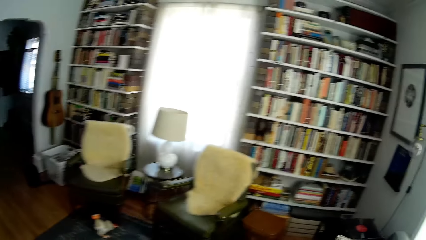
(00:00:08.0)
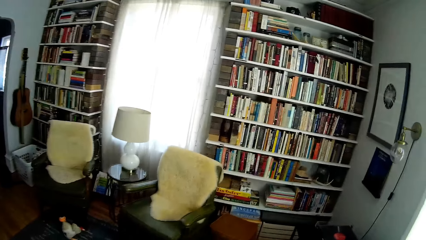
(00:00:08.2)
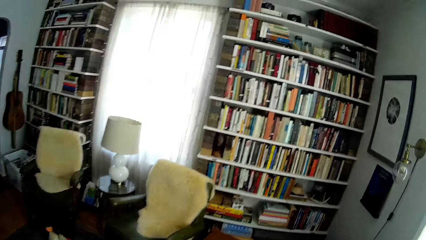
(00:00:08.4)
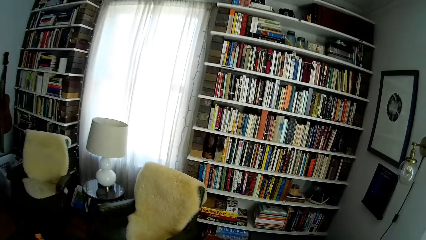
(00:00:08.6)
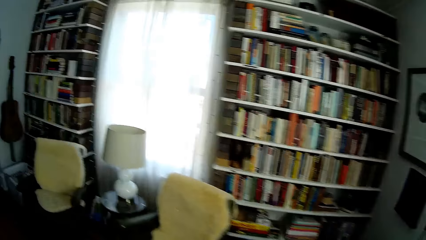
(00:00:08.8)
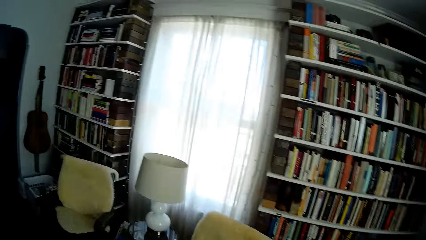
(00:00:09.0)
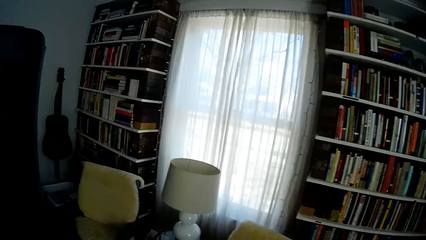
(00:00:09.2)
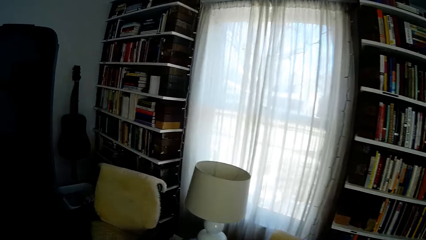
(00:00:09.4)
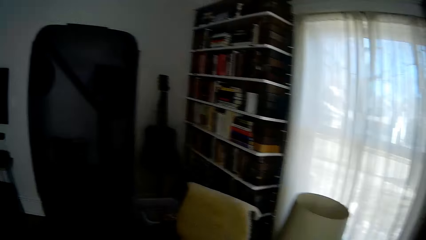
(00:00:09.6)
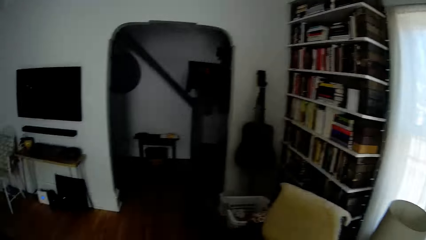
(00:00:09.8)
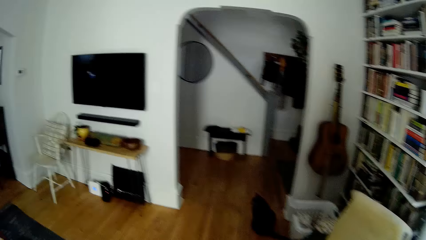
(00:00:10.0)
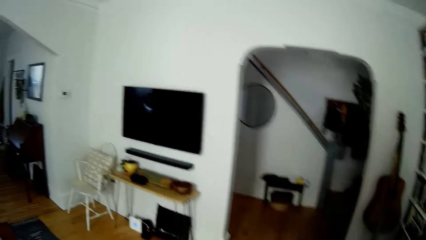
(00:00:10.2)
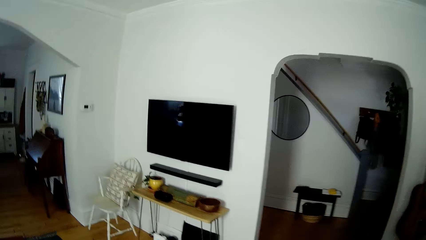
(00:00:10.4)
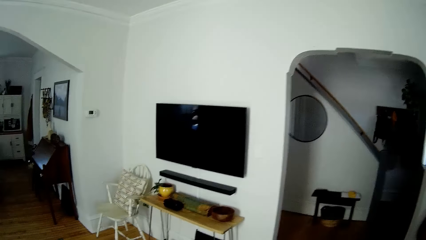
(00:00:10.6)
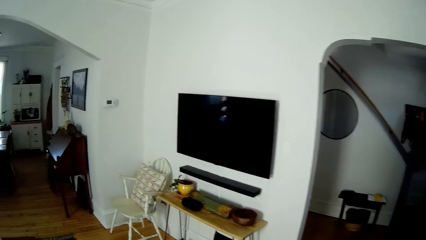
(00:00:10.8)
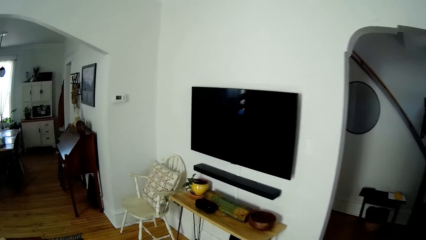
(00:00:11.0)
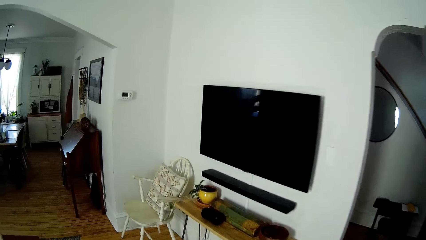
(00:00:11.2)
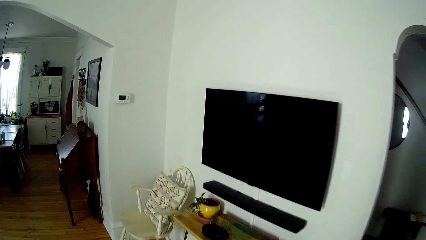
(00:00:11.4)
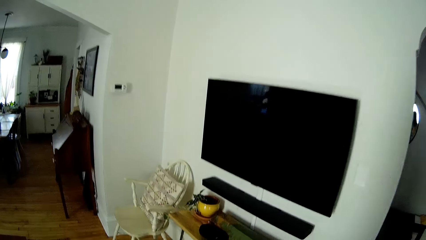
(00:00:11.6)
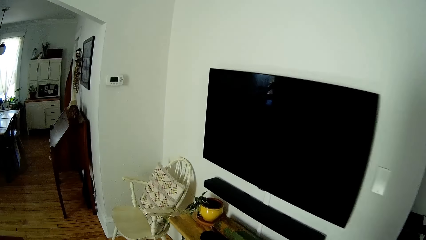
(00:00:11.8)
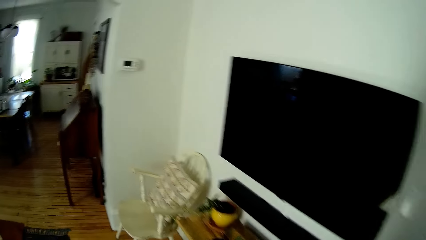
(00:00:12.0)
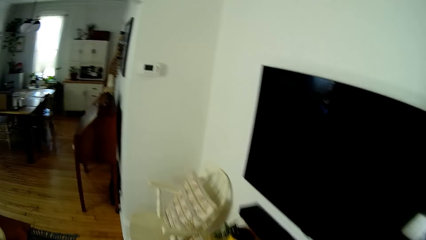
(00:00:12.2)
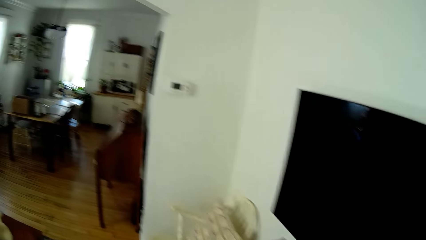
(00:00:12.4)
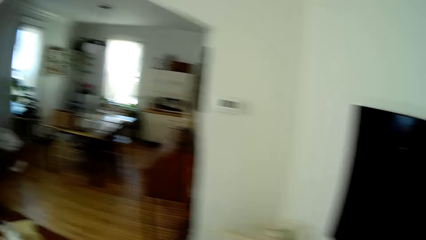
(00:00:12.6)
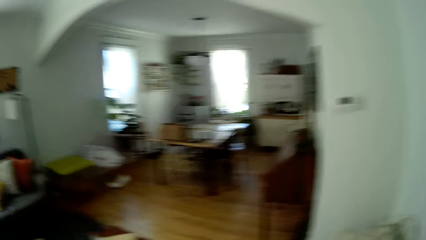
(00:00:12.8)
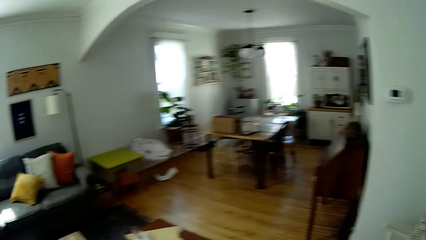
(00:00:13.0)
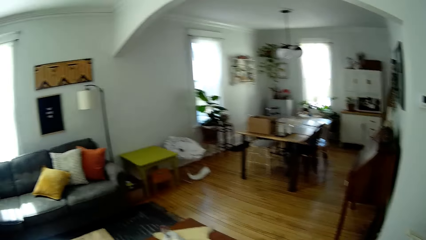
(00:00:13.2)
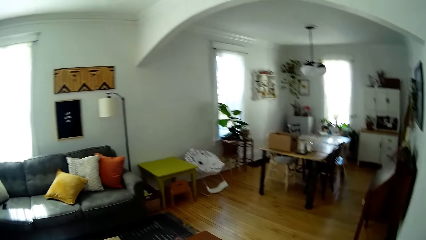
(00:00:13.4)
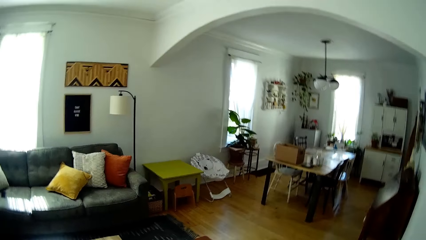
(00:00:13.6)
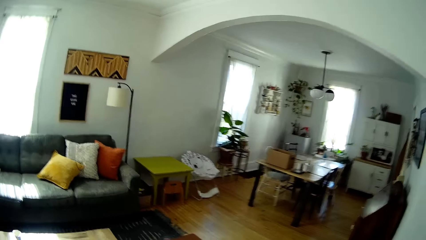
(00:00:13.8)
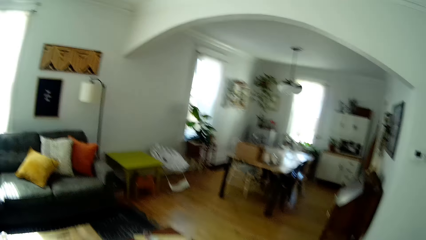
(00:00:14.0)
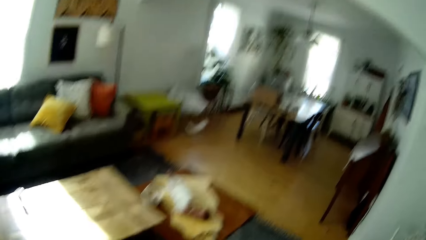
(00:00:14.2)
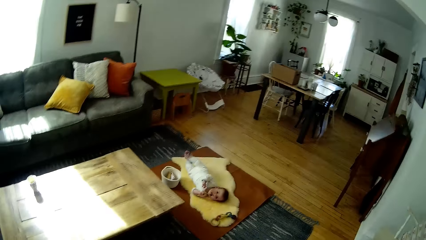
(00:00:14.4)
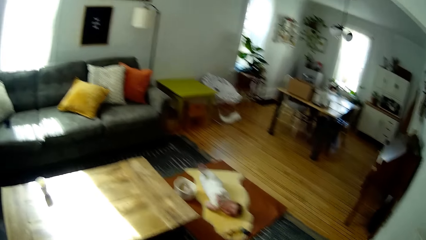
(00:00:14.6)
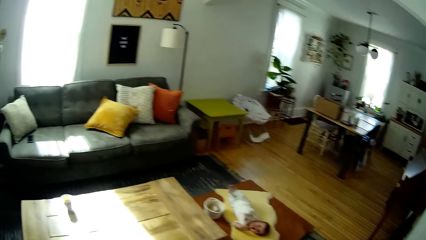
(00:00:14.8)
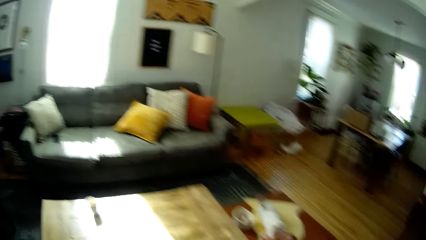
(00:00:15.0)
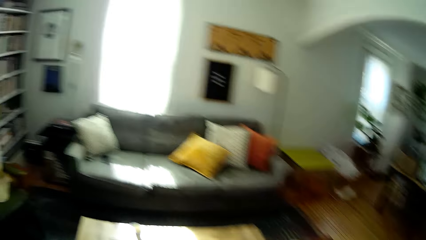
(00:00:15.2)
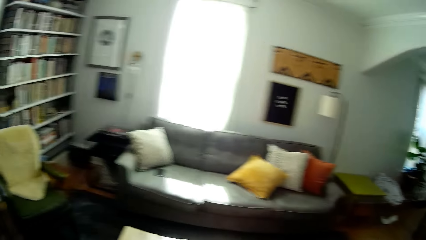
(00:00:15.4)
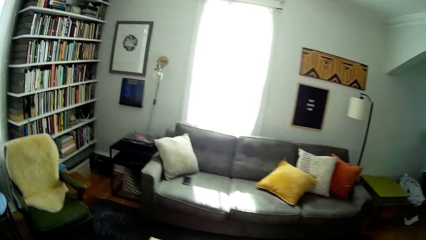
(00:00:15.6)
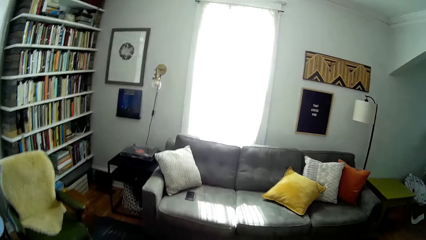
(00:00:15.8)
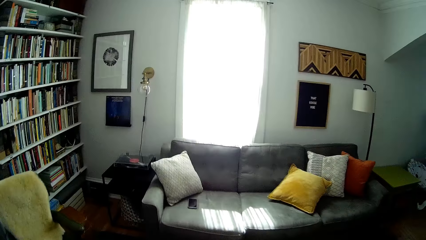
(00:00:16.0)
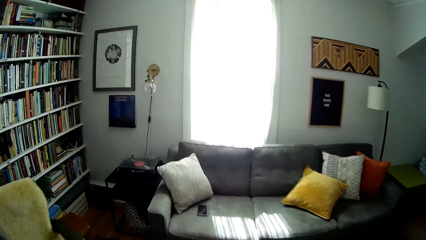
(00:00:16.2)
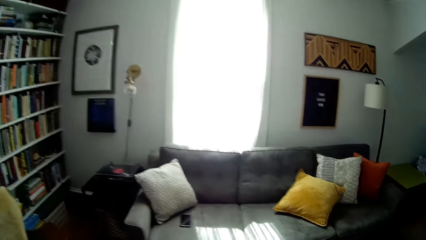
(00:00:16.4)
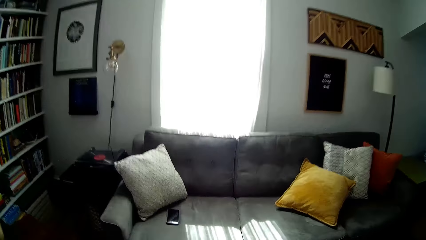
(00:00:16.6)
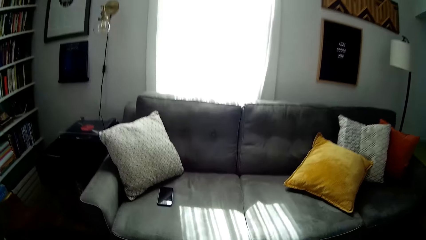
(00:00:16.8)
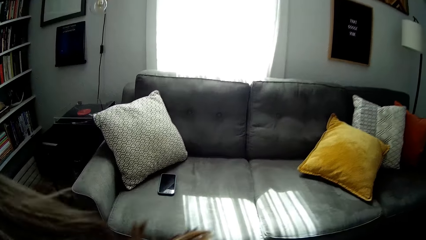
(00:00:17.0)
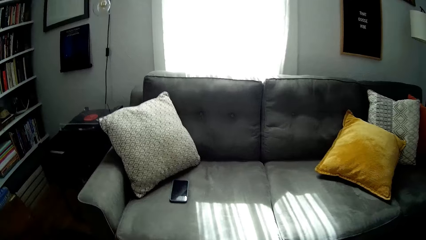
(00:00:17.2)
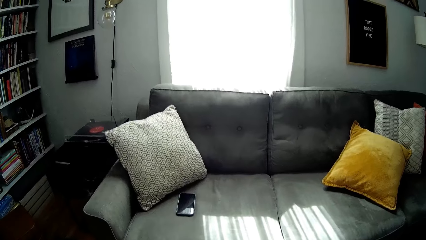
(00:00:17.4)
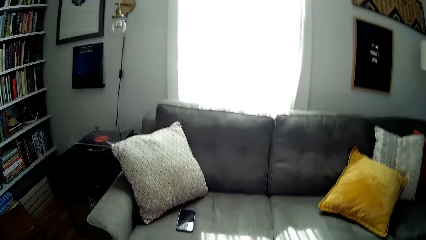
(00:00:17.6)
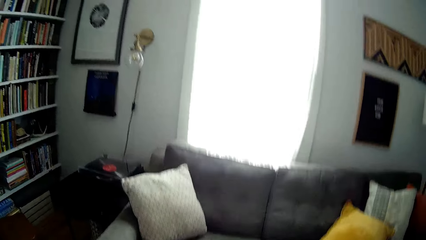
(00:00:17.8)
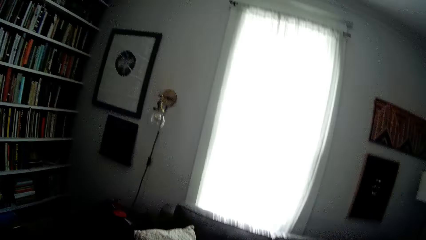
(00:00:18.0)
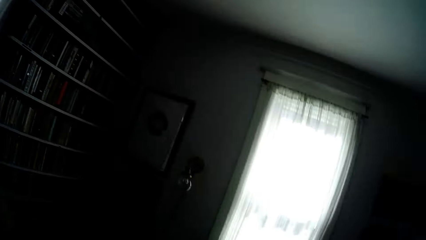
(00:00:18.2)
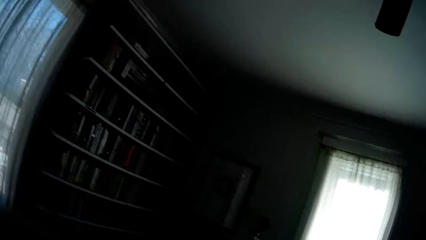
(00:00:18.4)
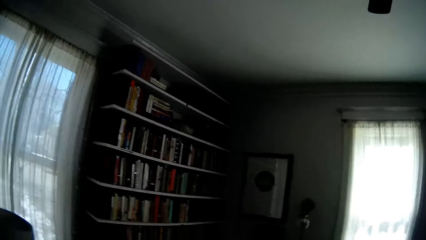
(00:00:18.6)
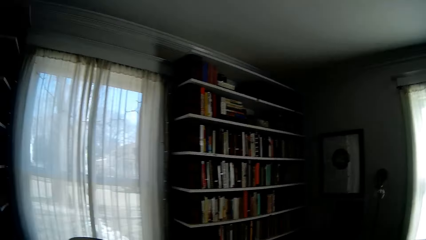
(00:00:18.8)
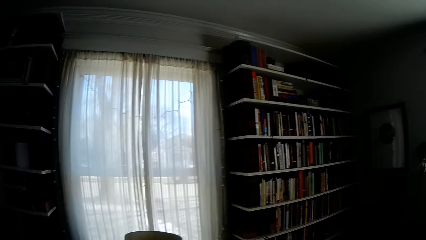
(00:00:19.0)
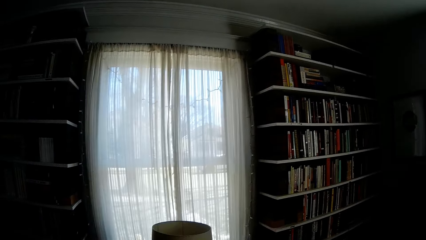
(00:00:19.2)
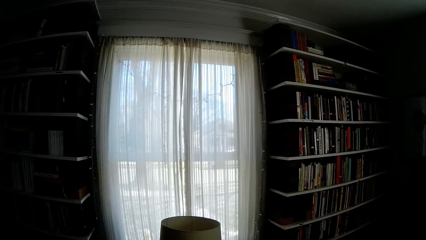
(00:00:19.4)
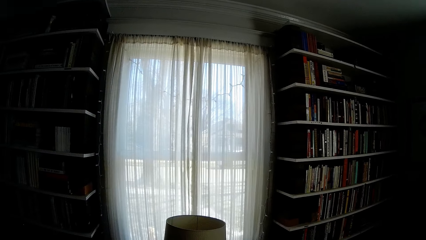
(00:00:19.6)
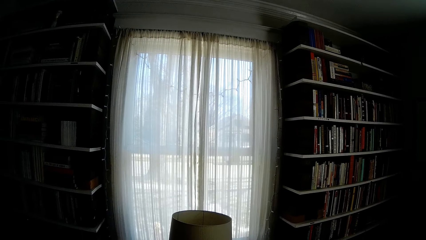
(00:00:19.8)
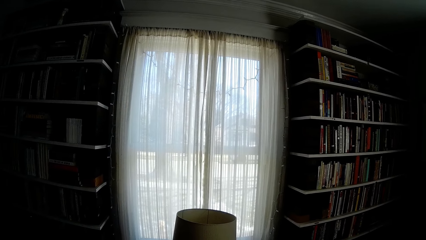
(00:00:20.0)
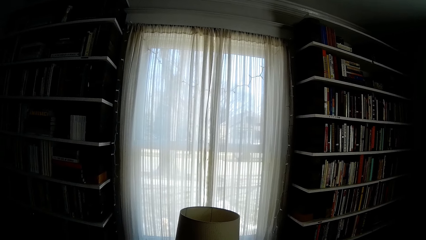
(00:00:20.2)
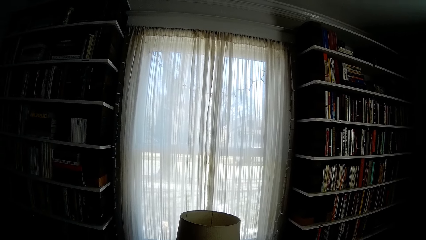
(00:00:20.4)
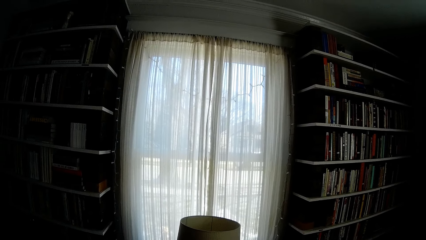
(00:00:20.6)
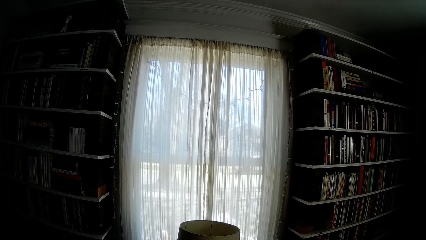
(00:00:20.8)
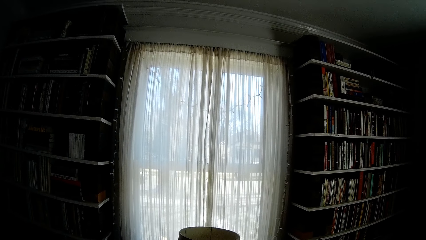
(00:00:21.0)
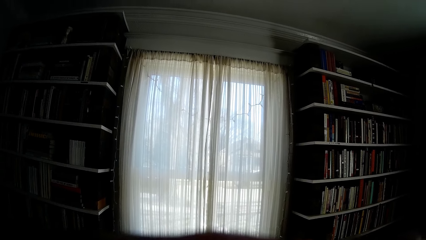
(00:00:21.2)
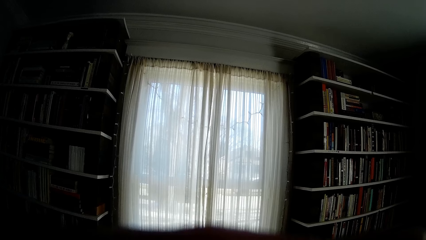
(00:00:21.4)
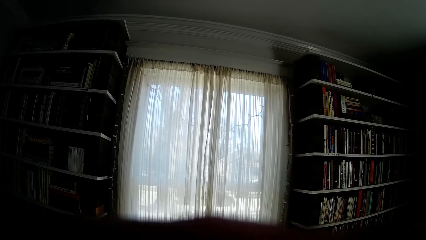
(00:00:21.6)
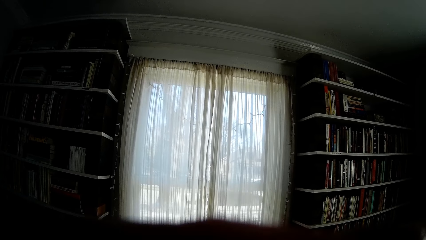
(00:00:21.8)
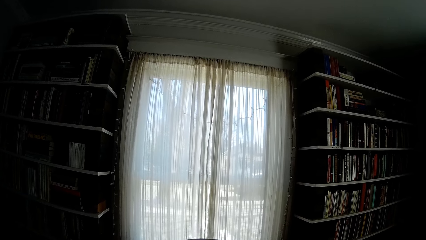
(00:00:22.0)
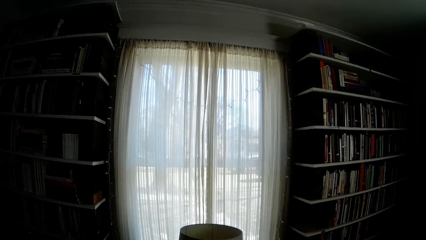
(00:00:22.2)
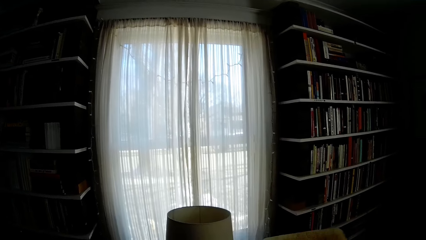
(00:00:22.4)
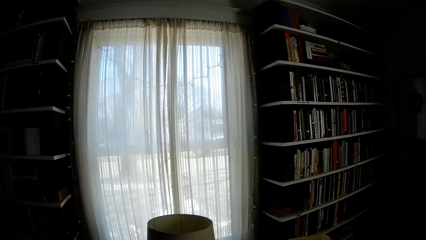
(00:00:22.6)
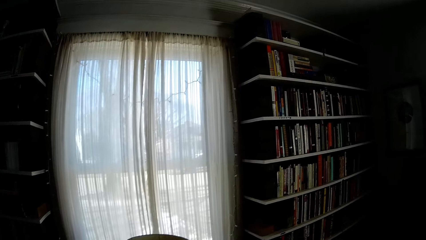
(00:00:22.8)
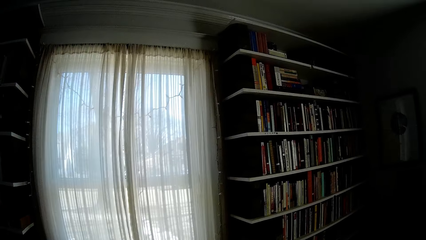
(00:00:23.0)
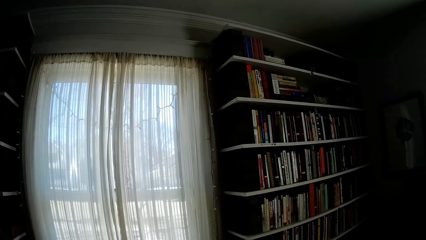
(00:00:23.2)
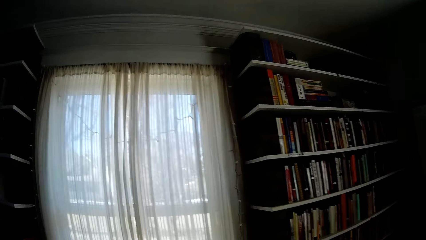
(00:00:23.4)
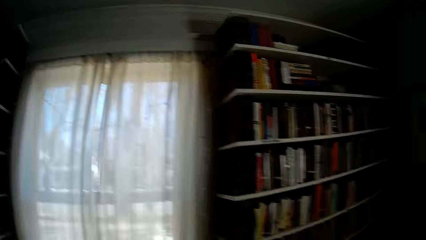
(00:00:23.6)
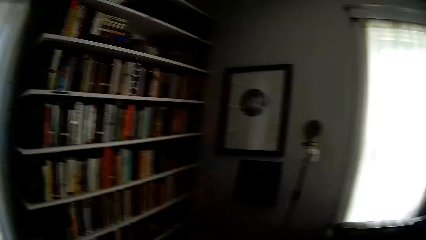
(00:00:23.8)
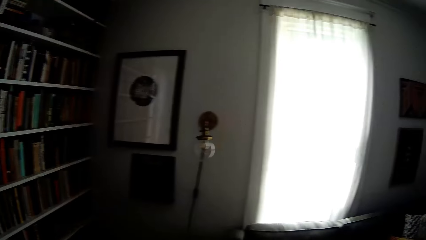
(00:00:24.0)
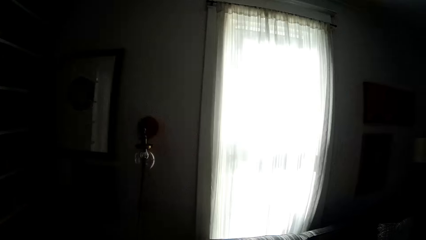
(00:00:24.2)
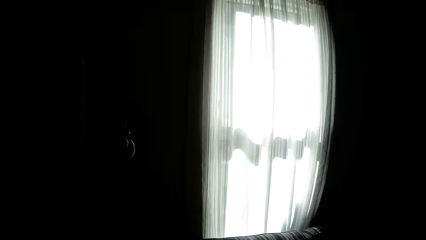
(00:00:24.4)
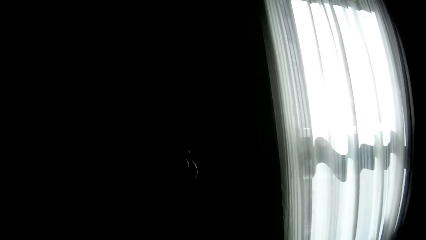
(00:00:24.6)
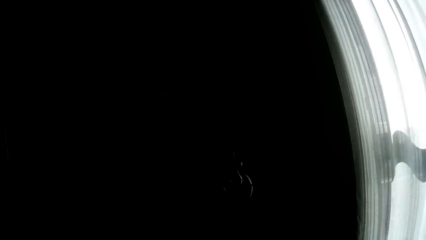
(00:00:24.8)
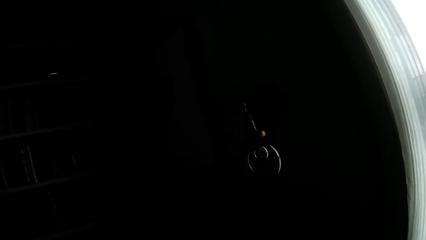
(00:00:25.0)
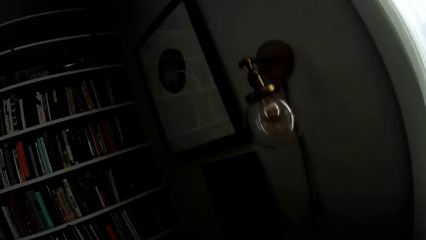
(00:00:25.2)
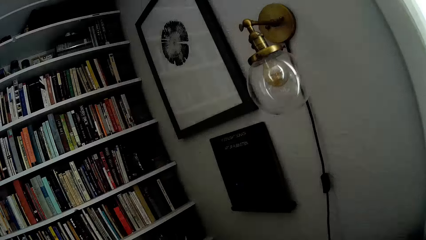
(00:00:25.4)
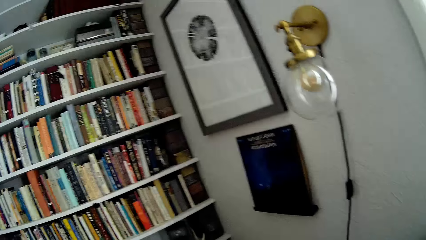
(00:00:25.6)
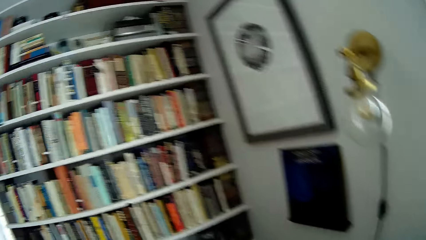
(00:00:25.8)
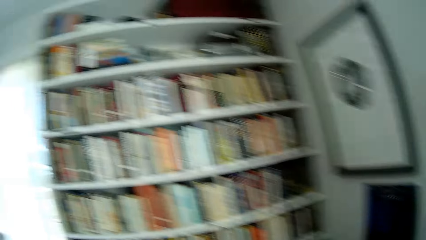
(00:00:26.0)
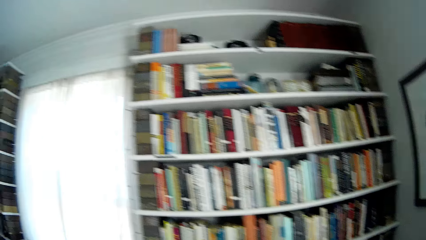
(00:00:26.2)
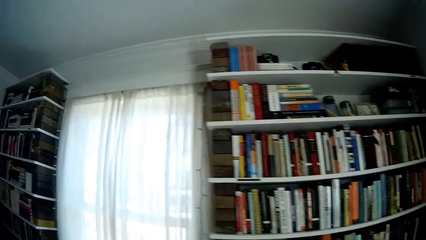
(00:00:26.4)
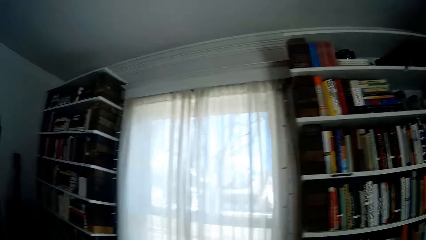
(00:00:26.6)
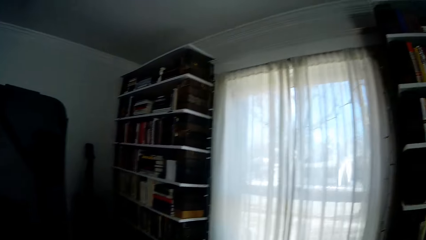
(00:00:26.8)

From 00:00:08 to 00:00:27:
The camera wearer walks around. They talk to a baby. They look through the window. They look around.
